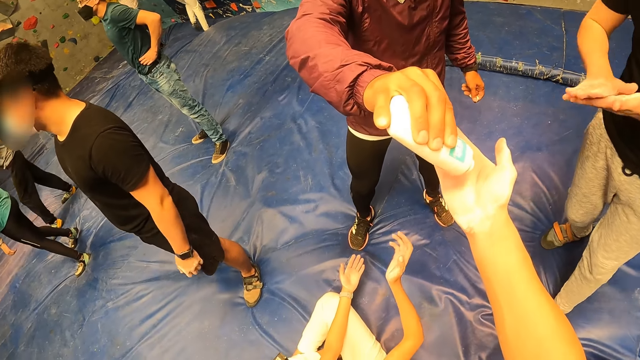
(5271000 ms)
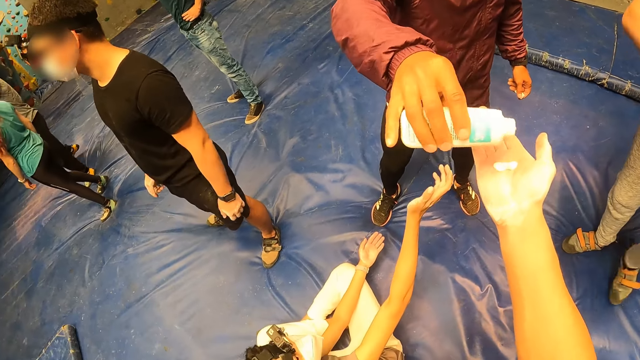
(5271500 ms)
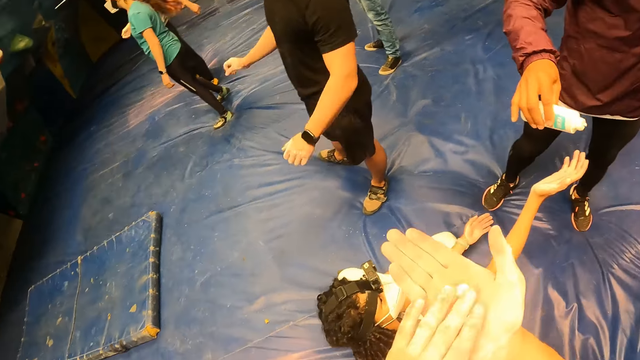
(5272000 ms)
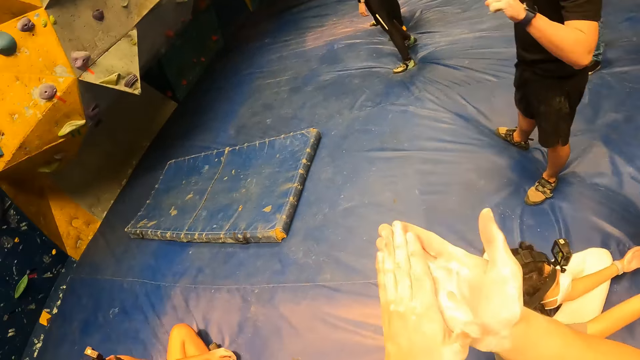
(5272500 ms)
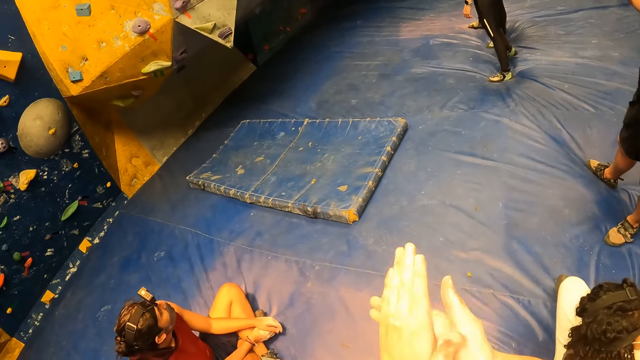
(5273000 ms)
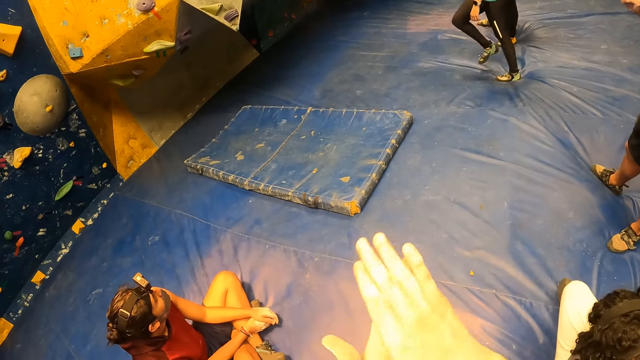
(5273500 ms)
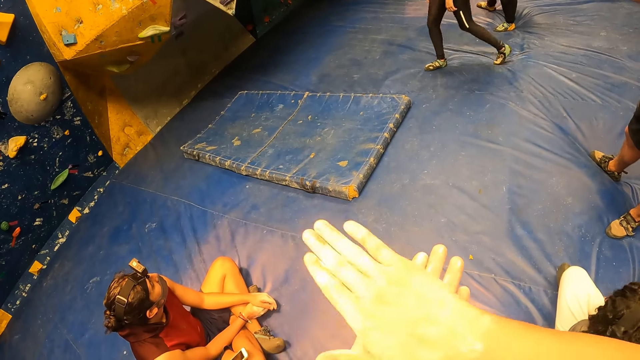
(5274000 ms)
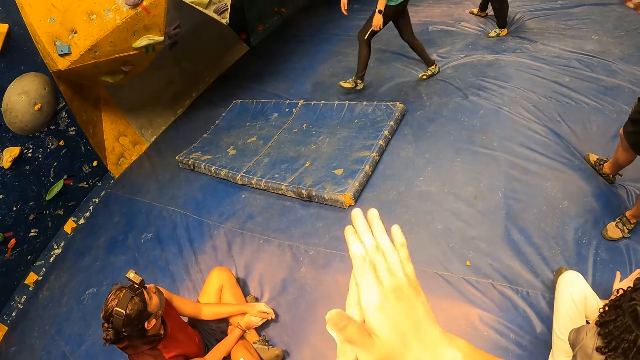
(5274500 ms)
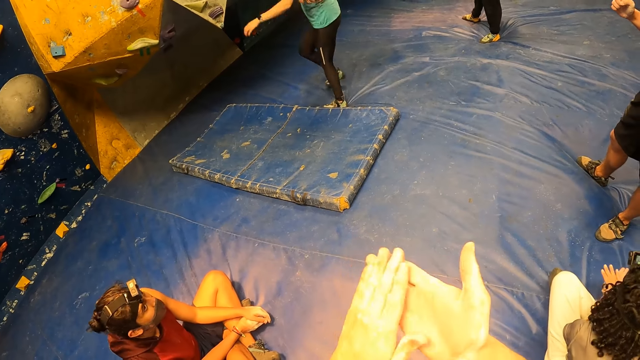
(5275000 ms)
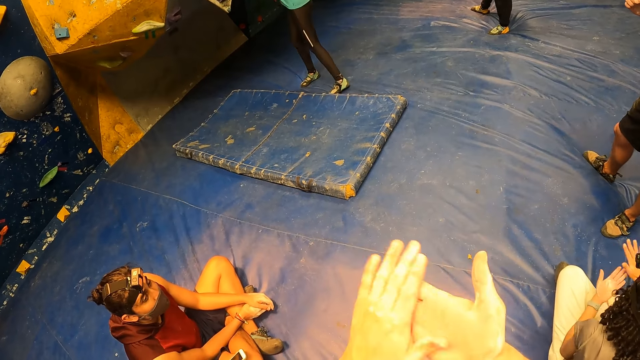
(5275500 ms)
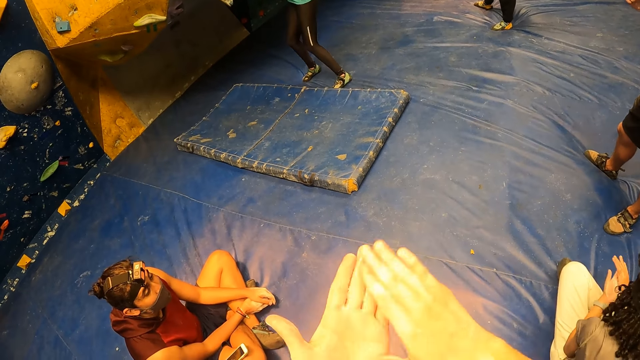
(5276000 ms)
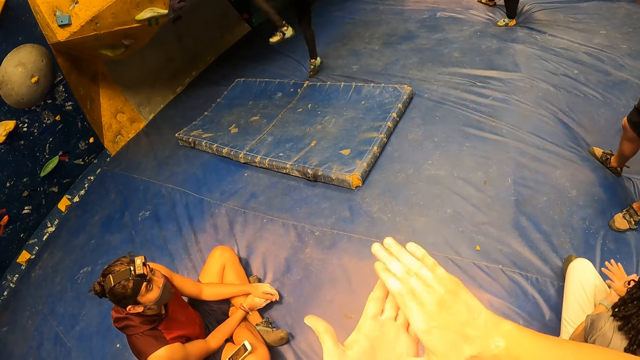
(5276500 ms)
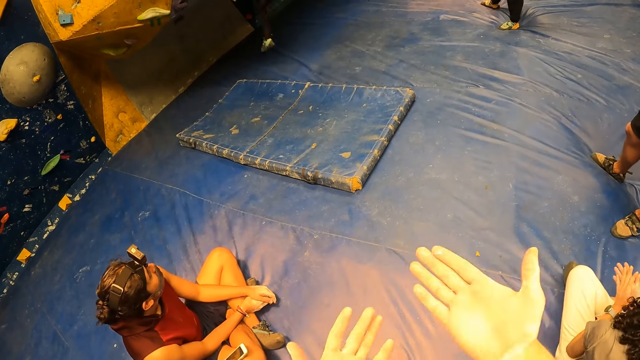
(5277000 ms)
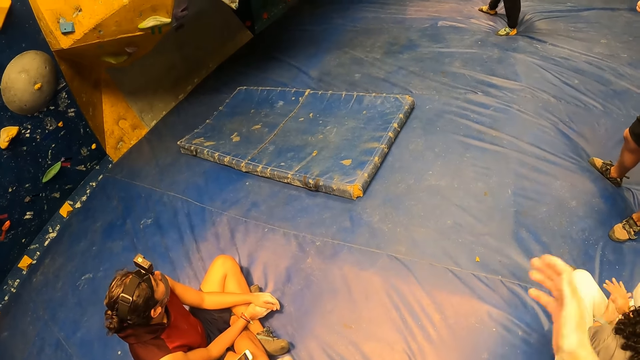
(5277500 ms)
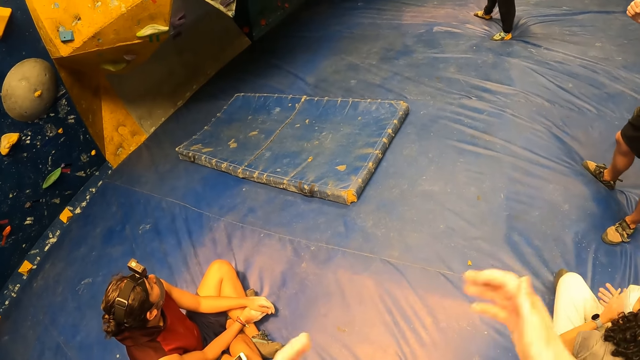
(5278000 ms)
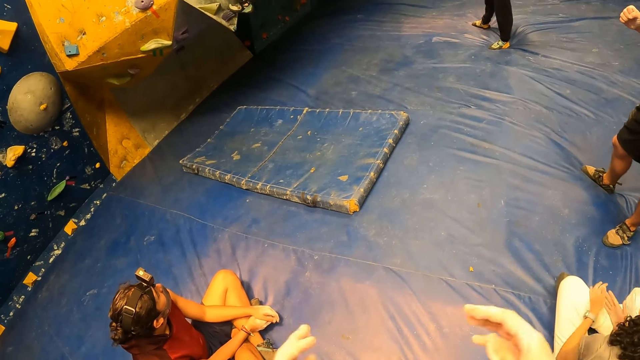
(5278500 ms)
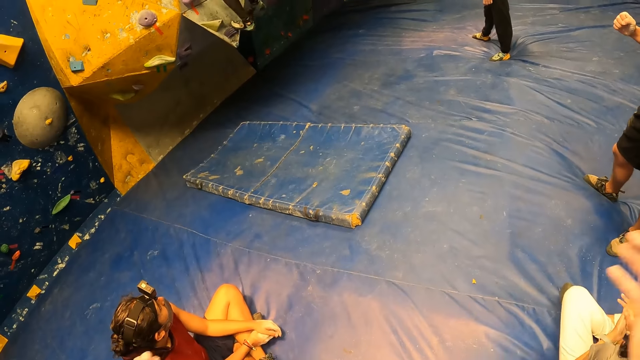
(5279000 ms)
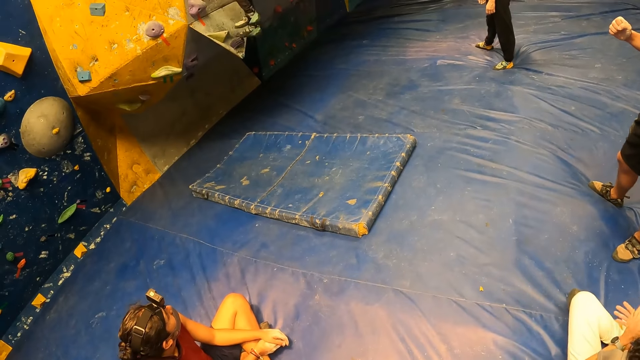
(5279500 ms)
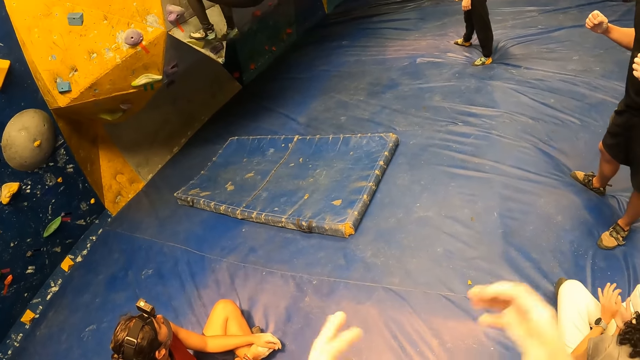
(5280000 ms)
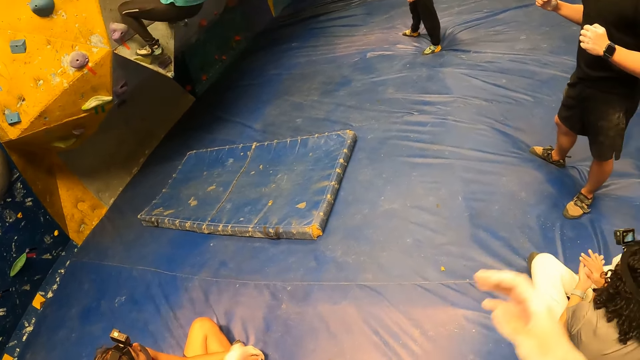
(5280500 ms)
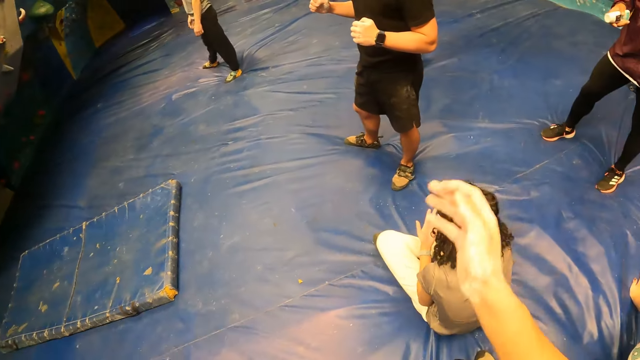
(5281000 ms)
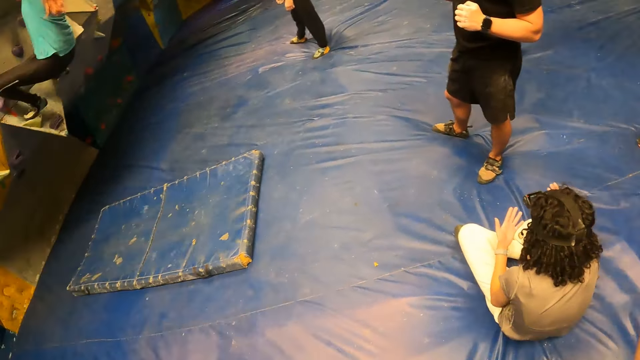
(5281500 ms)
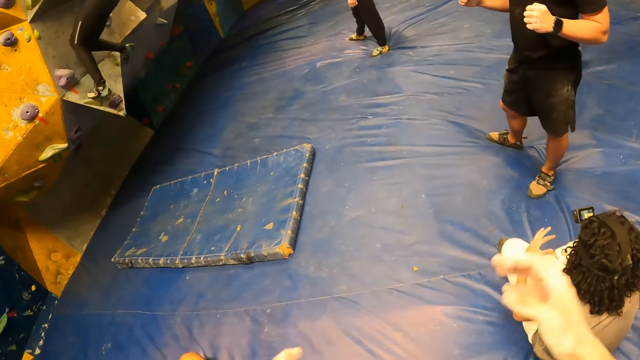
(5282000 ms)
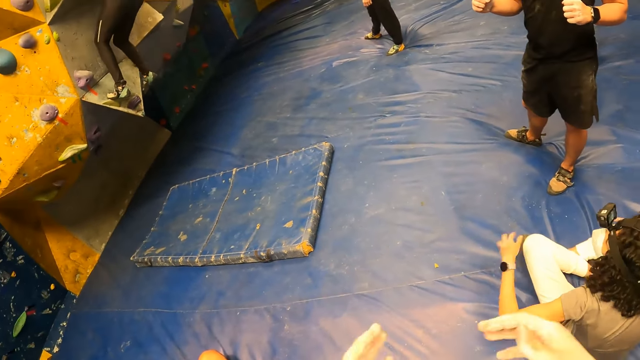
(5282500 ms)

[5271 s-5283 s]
A man pours some climb-on balm on the camera wearer's right palm. The camera wearer rubs the climb-on balm on his two palms. A woman climbs the bouldering wall. The camera wearer moves the hands.

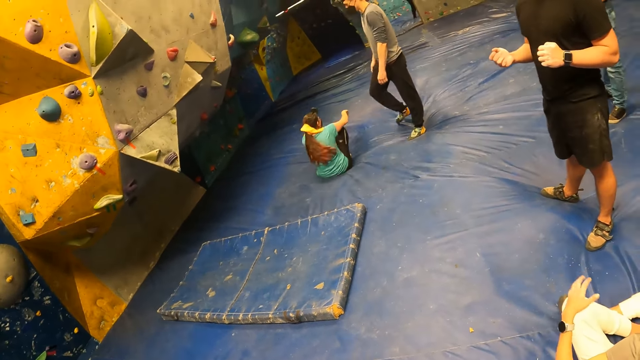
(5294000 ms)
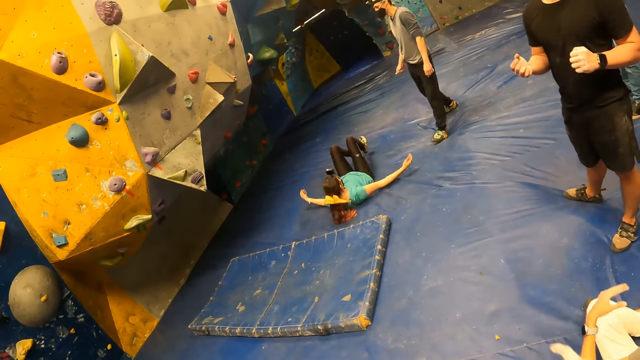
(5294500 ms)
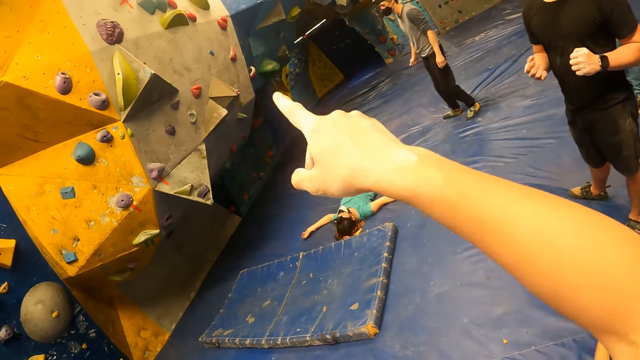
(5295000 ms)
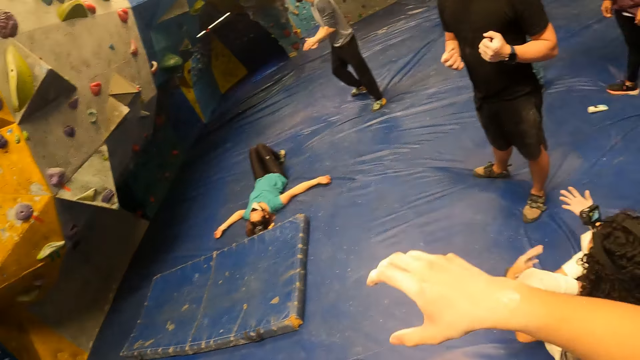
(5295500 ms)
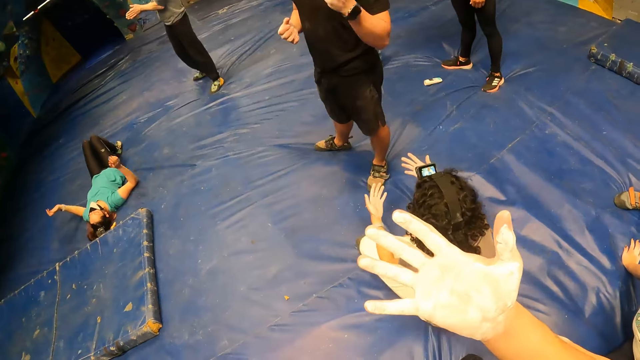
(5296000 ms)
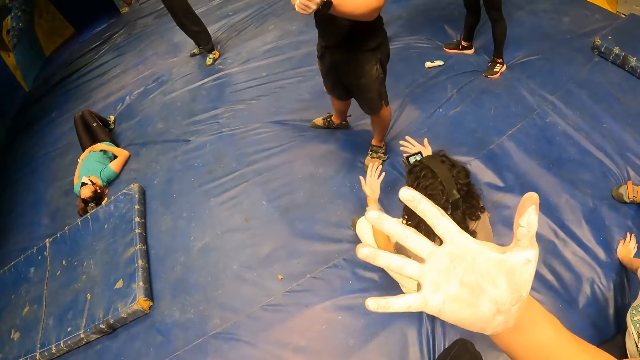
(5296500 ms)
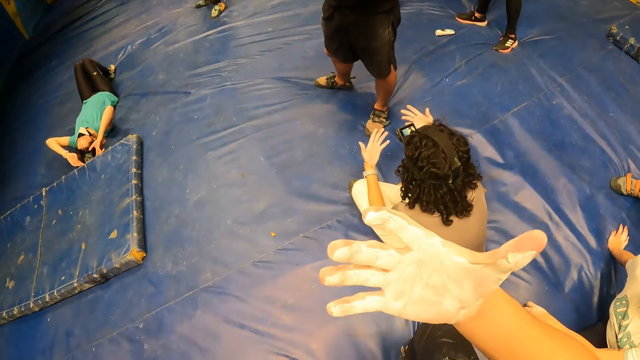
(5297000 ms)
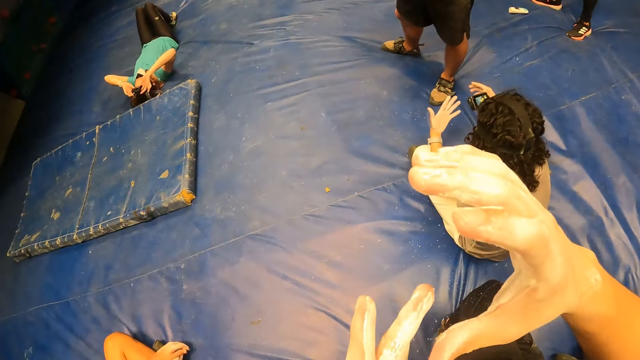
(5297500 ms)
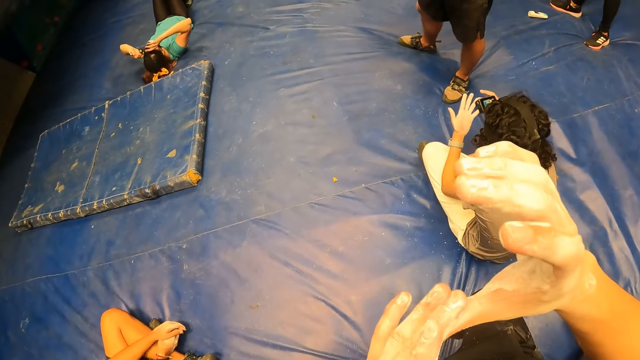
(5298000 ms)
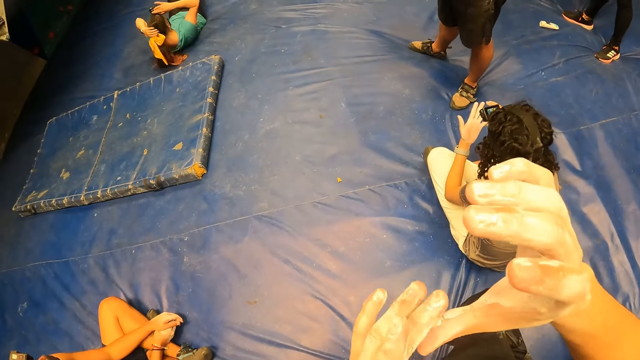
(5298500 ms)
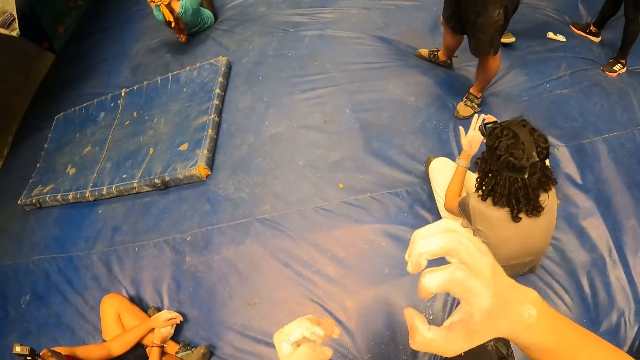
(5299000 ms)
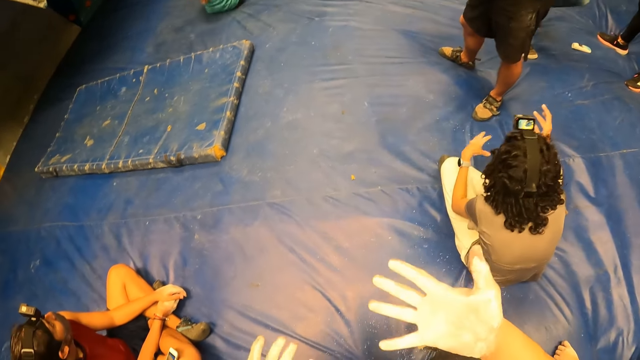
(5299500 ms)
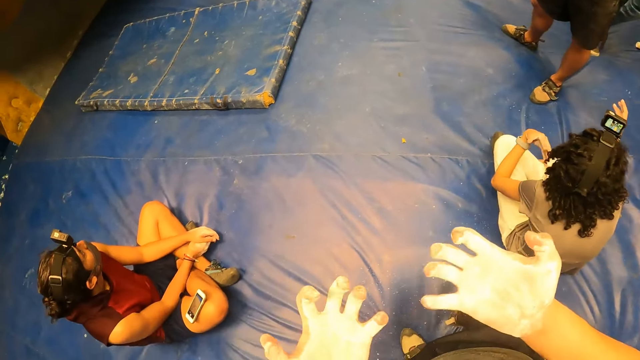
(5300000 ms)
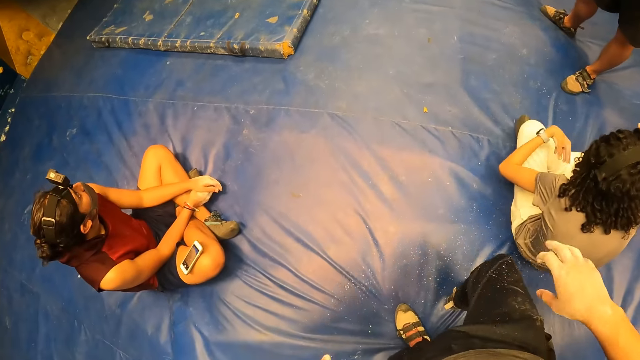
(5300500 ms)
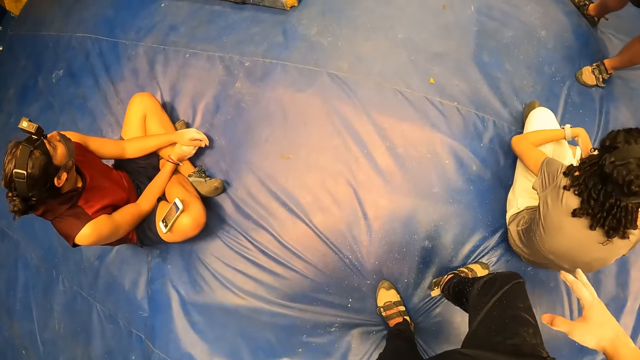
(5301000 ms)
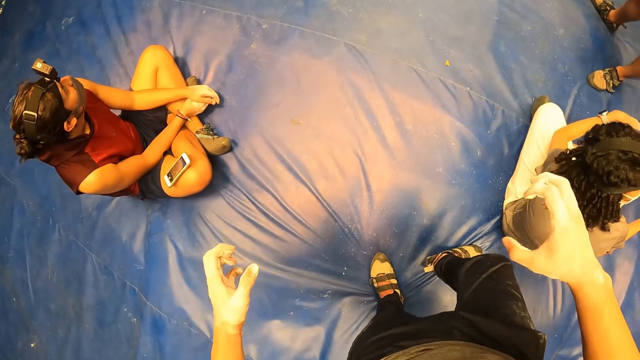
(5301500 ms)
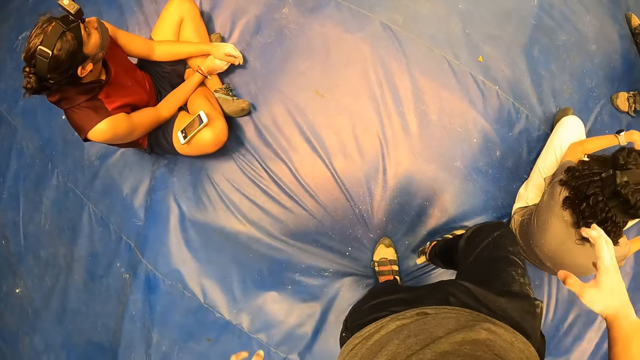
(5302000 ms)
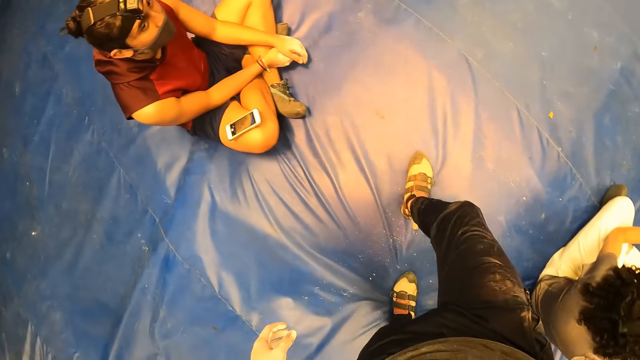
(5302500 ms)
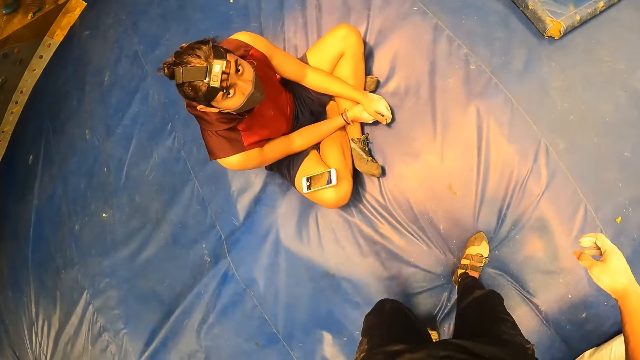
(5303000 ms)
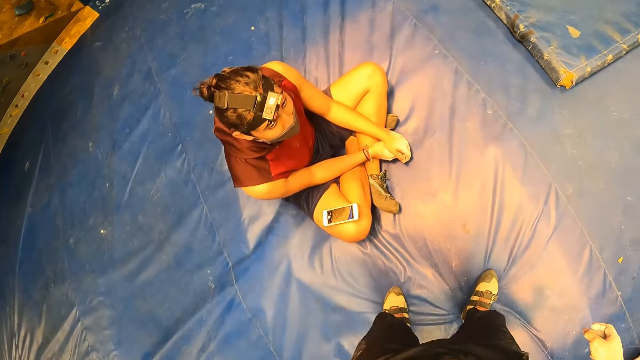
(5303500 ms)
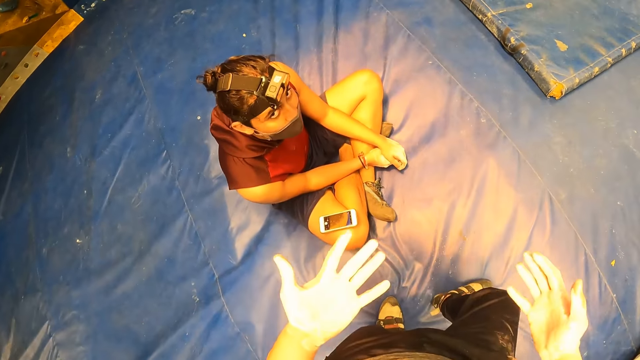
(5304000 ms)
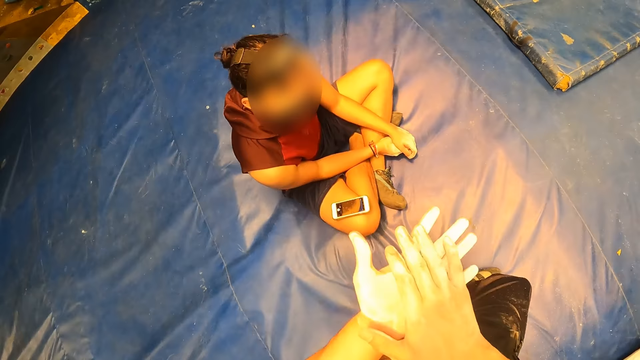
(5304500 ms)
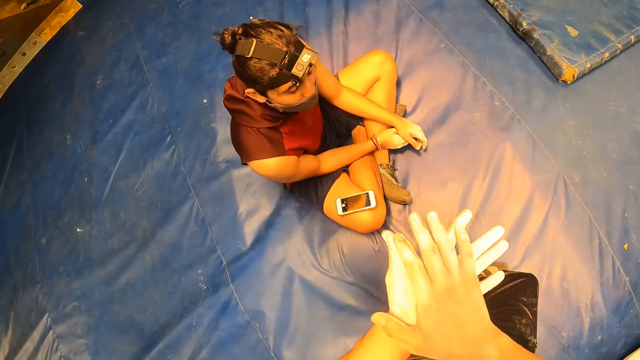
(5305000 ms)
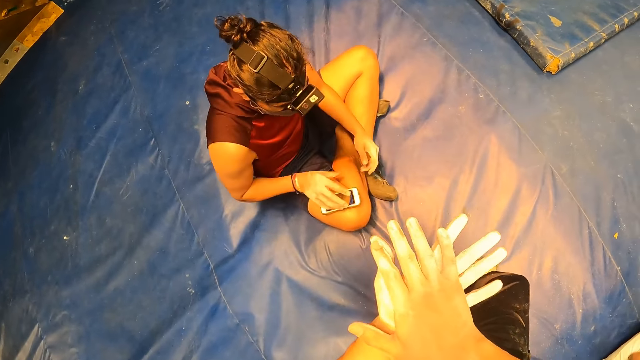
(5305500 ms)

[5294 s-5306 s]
The woman falls down from the bouldering rock to the mat foam. The camera wearer converses with a person. They rub powder on the fingers. They move left.
